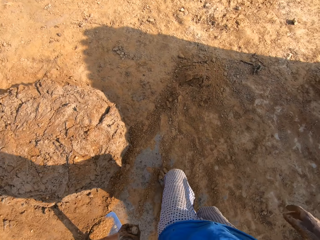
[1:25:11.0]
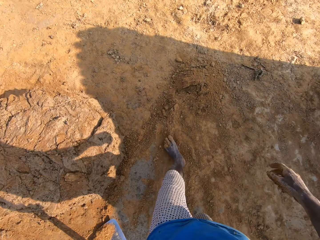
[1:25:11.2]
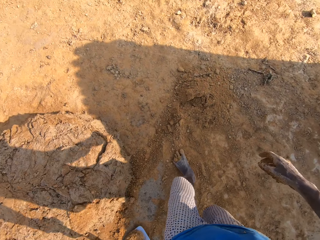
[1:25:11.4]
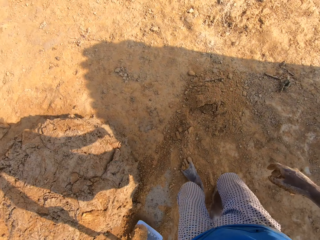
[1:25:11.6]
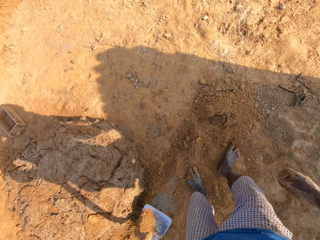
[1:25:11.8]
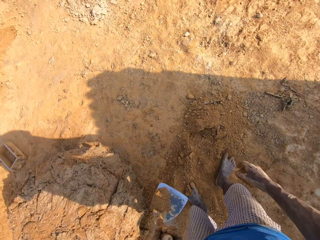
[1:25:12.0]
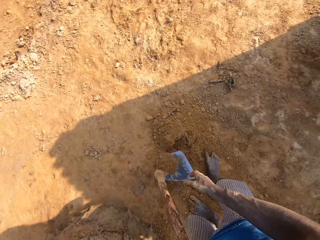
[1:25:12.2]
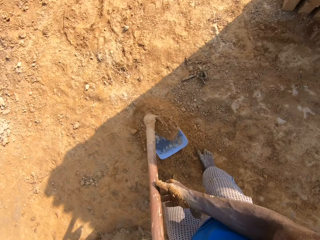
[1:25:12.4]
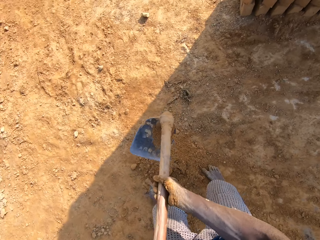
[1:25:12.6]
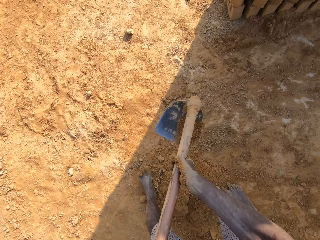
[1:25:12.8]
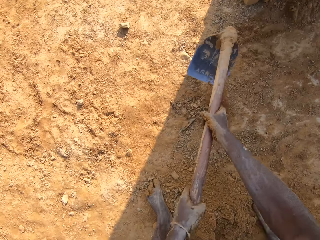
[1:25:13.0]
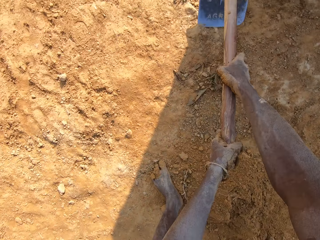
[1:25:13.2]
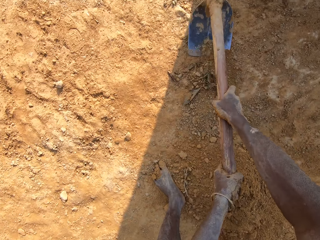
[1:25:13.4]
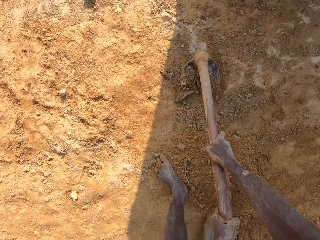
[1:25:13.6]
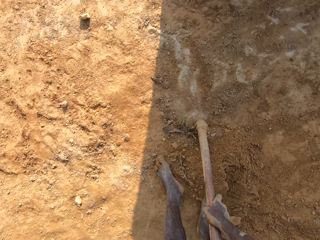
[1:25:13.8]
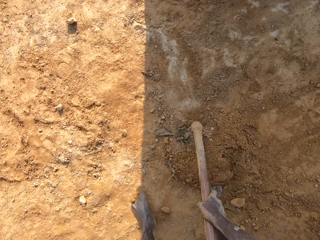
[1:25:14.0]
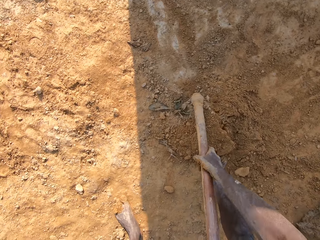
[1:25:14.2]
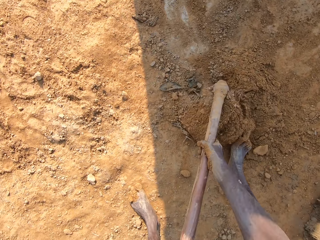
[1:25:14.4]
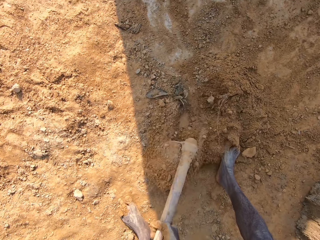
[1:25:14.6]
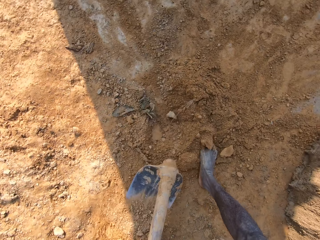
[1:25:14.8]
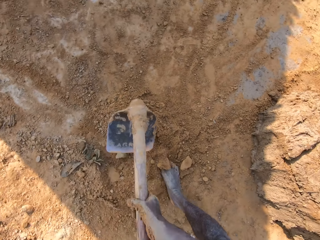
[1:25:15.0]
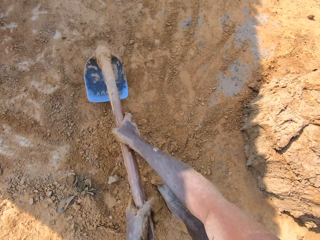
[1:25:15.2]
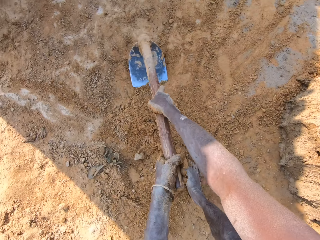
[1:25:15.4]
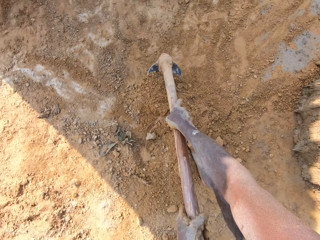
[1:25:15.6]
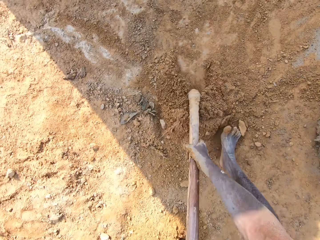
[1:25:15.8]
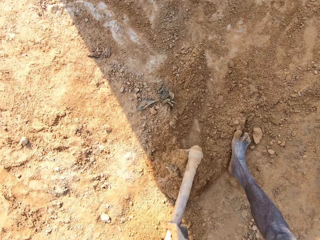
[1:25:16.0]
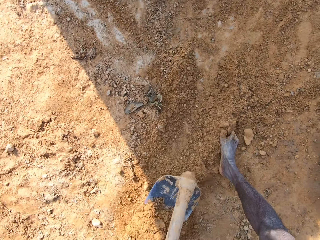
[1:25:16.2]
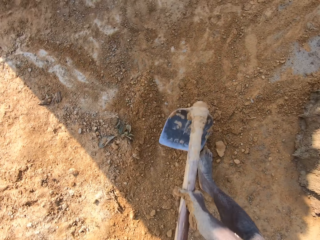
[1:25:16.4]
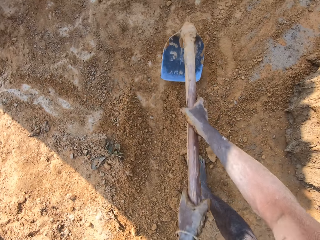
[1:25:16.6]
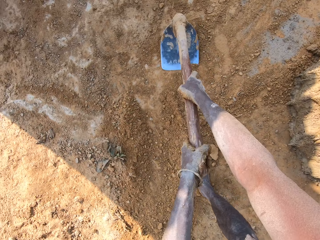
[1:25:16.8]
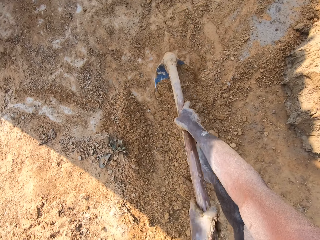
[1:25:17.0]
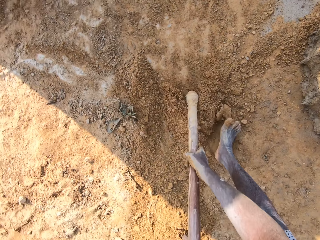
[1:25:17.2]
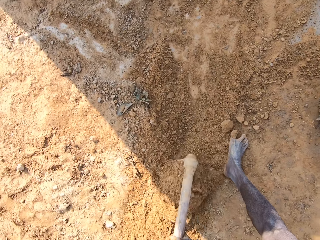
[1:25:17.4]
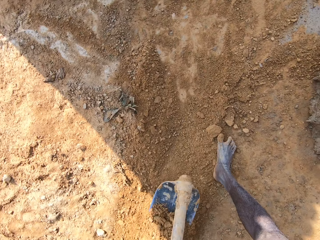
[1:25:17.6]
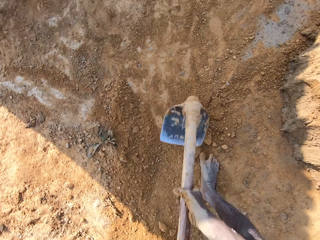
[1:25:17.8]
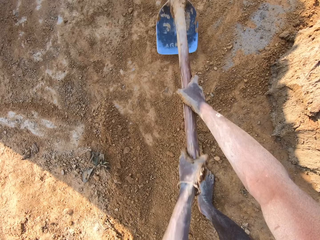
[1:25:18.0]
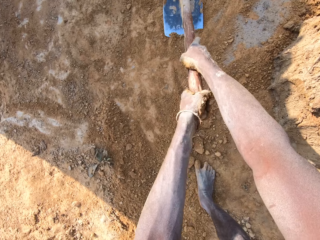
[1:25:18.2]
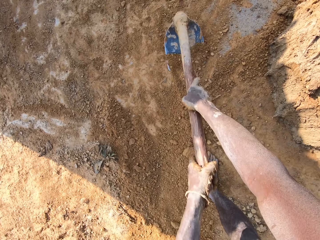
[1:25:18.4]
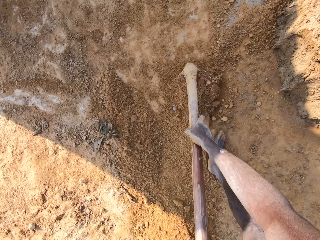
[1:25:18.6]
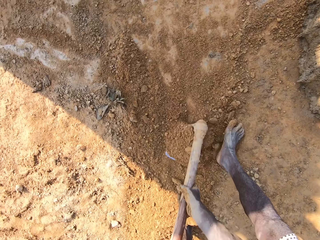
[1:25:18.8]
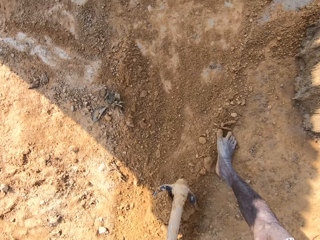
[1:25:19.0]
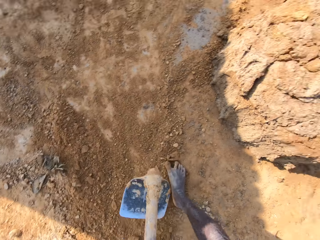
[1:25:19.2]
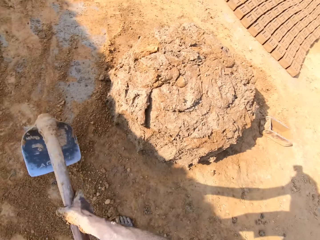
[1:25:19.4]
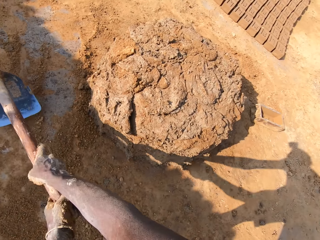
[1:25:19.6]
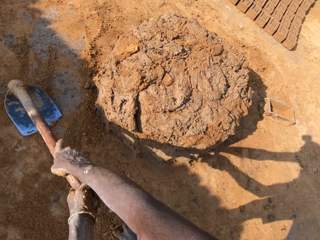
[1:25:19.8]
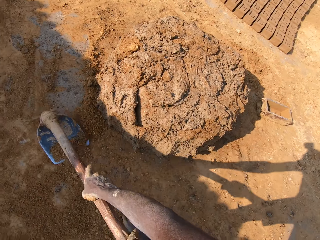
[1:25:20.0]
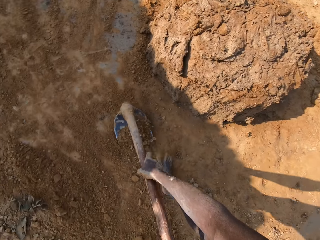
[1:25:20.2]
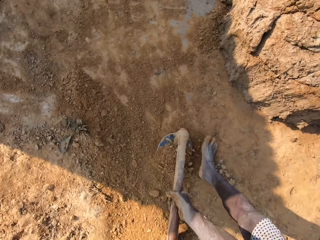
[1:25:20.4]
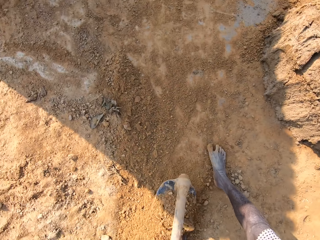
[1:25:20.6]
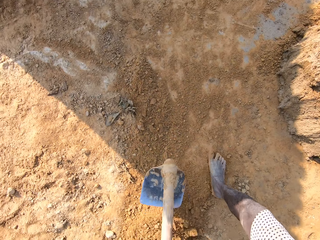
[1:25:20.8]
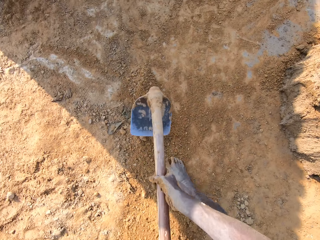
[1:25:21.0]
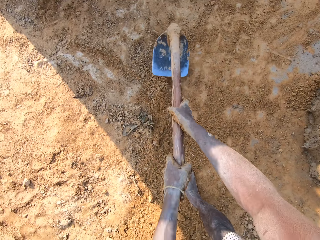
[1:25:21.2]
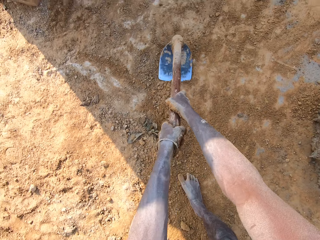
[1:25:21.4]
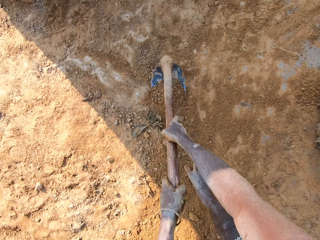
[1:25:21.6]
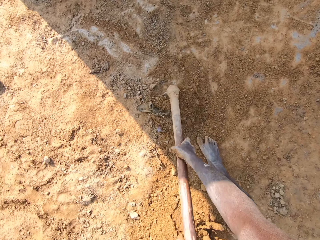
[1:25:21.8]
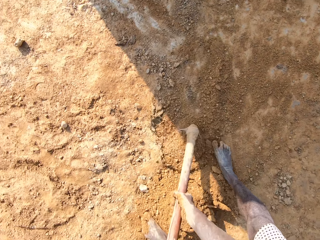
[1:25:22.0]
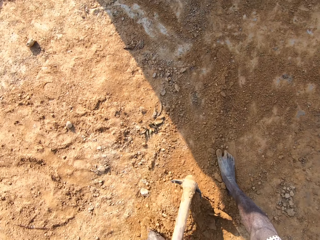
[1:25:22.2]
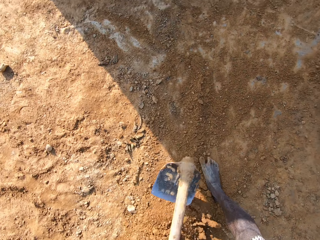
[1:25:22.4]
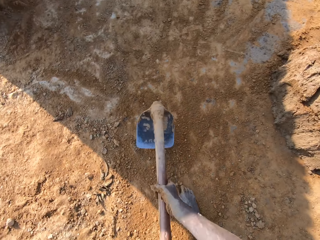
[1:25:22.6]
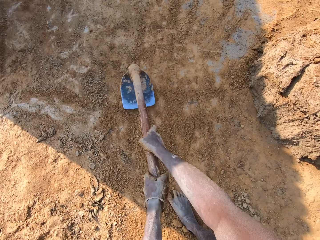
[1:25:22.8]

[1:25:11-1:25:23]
The camera wearer picks up the hoe from the floor. They shake off the sand on the blade of the hoe. They gather sand on the floor with the hoe. They move the soil with the hoe.

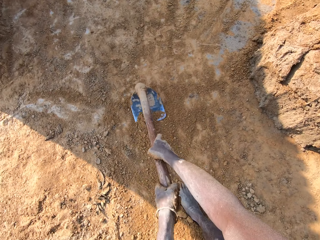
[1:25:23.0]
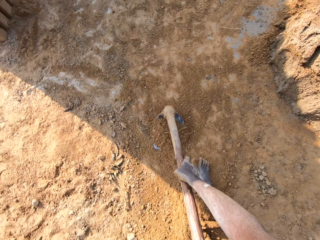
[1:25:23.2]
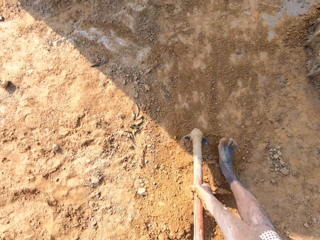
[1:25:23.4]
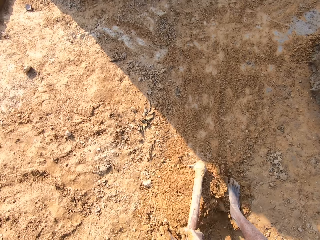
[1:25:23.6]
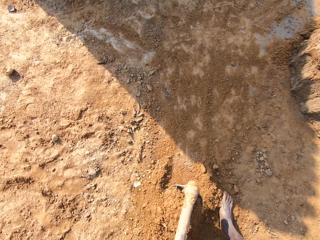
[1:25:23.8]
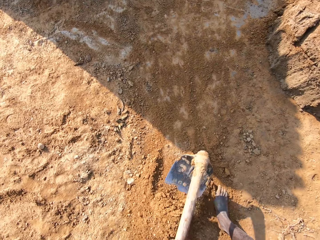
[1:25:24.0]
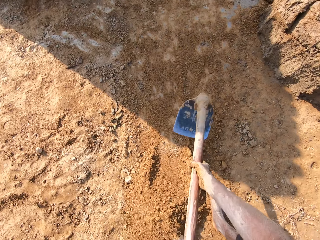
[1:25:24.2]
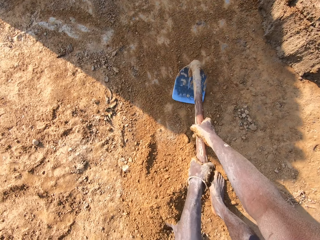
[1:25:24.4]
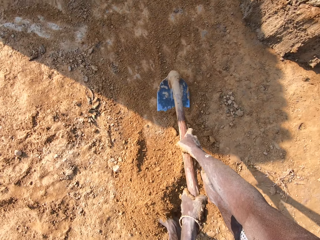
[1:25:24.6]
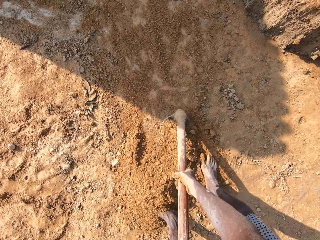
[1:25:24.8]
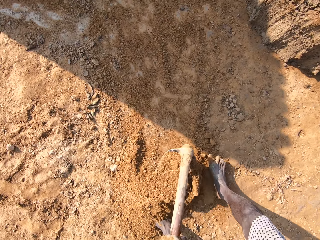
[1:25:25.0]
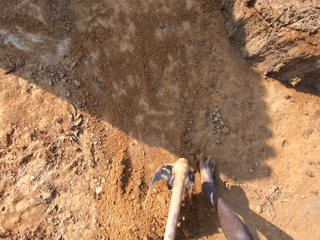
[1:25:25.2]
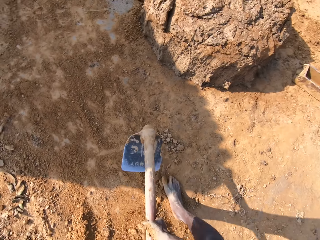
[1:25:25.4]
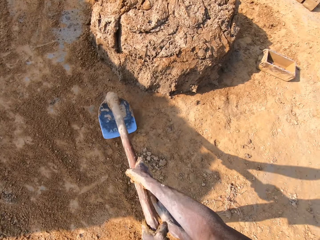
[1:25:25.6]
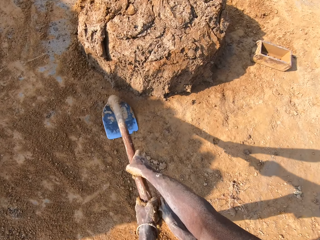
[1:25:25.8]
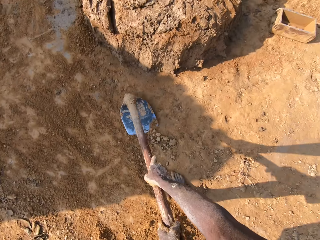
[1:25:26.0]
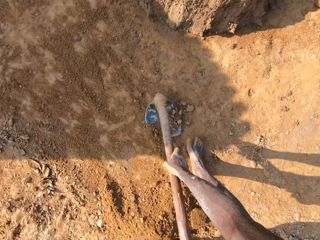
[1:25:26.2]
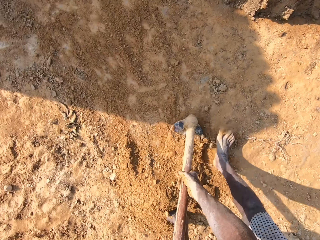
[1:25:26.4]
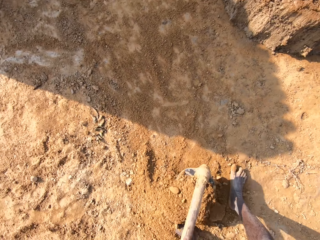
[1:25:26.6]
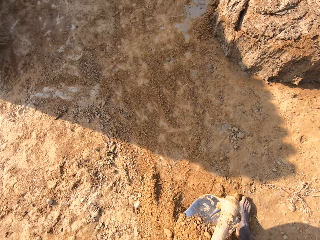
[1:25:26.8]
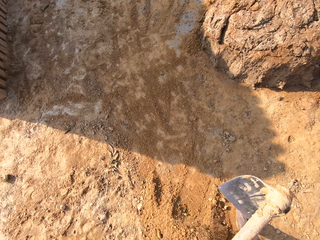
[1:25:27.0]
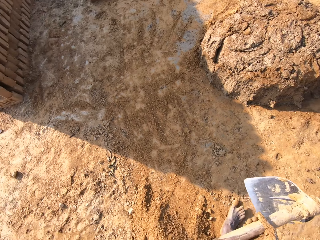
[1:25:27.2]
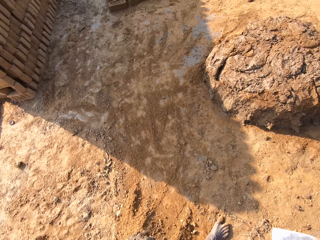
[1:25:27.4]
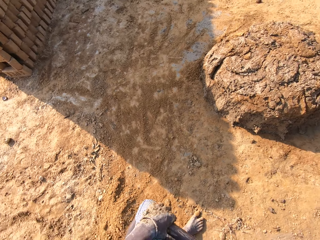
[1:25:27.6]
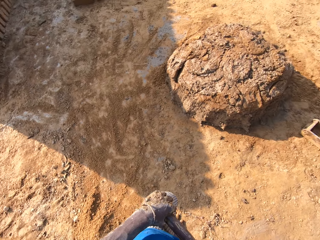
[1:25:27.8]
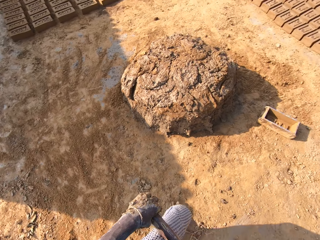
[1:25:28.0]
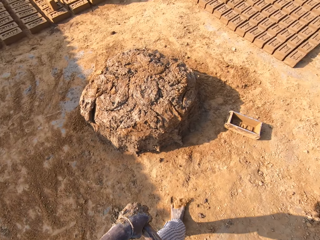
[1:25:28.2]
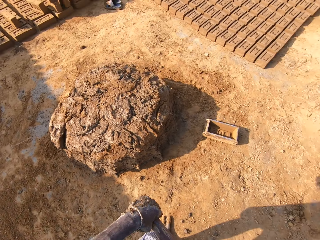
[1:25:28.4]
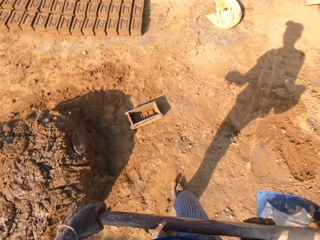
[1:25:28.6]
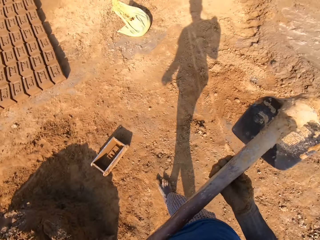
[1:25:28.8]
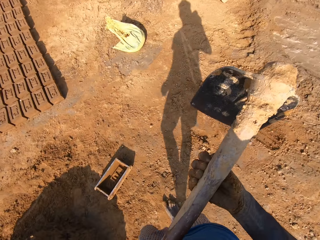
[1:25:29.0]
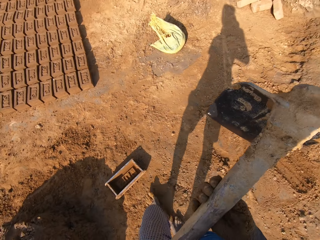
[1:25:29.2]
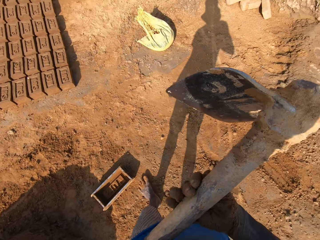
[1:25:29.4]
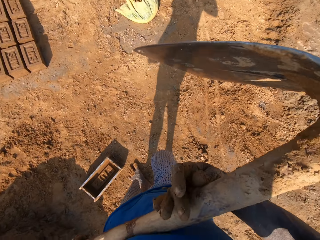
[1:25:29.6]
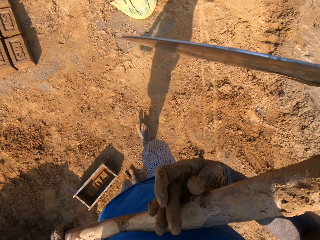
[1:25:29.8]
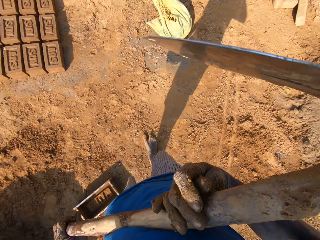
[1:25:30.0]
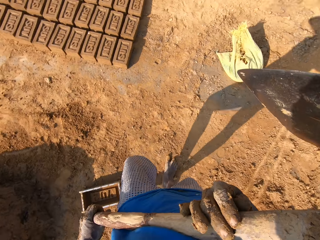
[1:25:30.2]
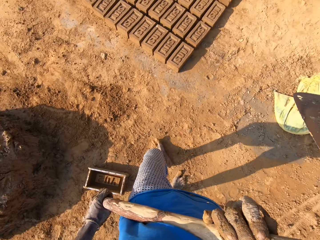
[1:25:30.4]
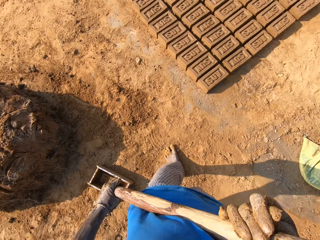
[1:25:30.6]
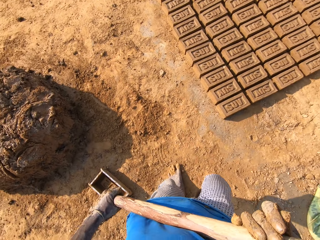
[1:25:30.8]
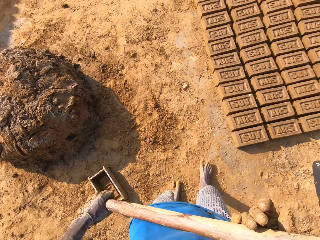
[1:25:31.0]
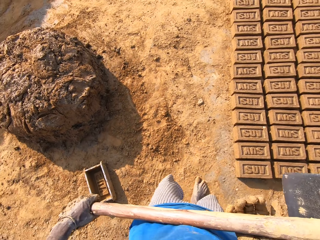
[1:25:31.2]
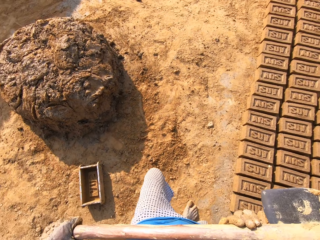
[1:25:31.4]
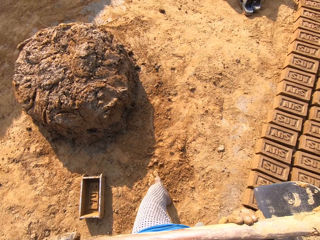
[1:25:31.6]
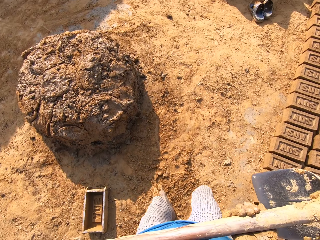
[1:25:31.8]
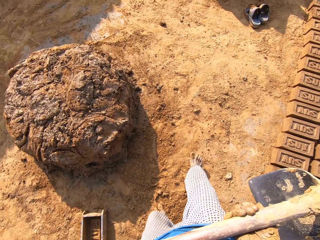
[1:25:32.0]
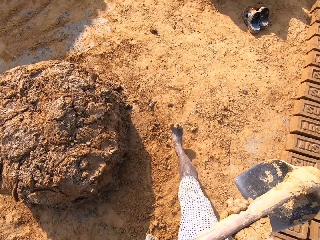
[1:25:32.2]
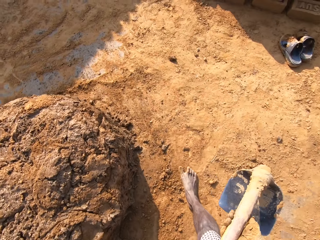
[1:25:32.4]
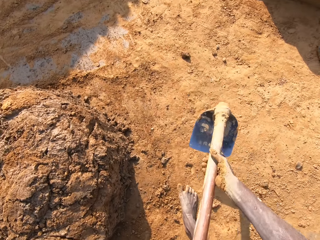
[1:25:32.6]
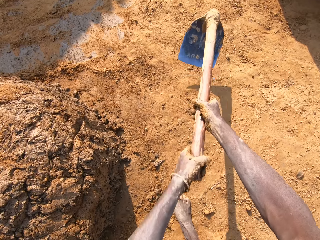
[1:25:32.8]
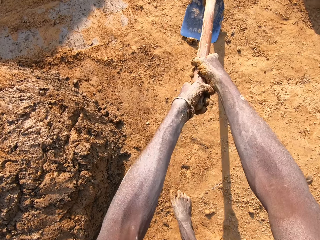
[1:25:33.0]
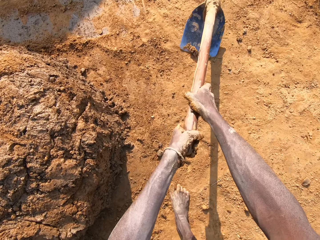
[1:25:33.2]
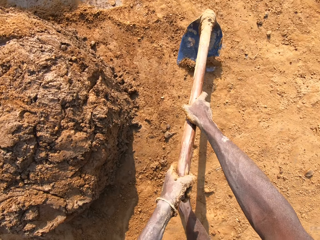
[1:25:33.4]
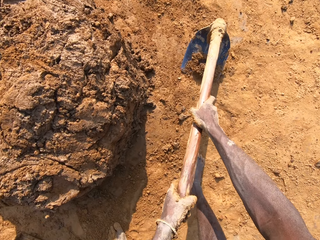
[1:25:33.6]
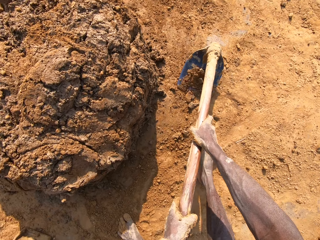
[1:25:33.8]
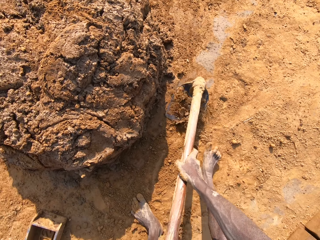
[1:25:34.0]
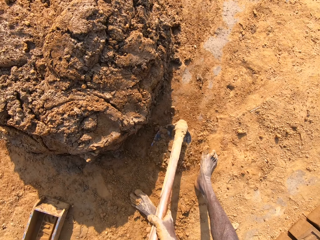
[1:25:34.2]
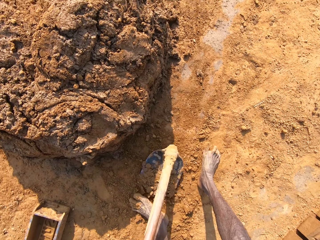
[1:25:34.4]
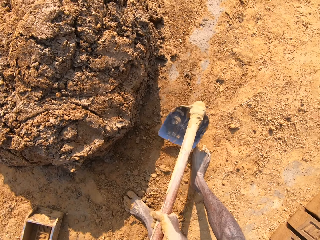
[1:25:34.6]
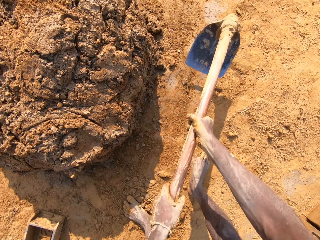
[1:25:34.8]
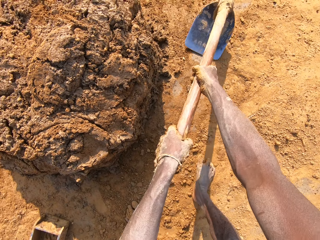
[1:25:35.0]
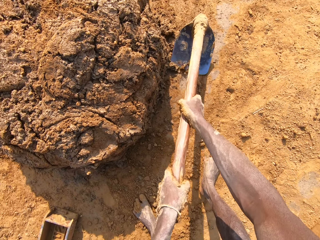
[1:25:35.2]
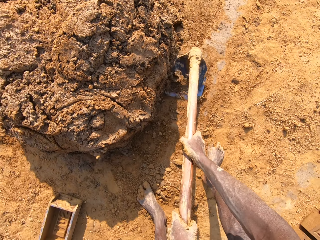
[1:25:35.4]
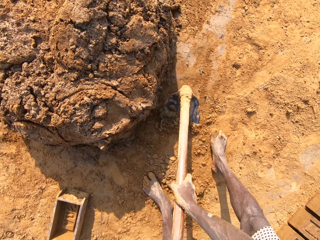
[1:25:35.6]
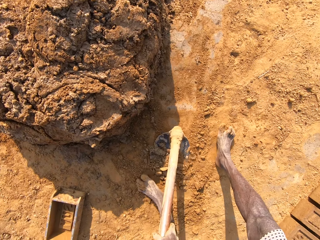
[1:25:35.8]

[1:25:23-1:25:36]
The camera wearer carries the hoe. They walk towards the bricks on the floor. They gather sand on the floor with the hoe. They move the soil with the hoe.
